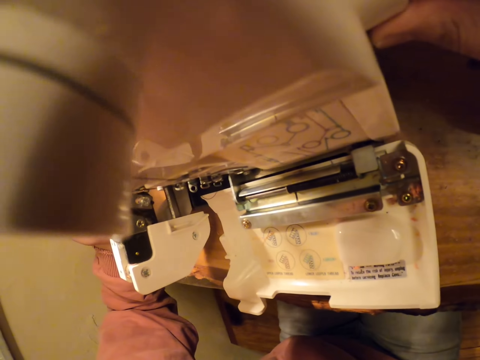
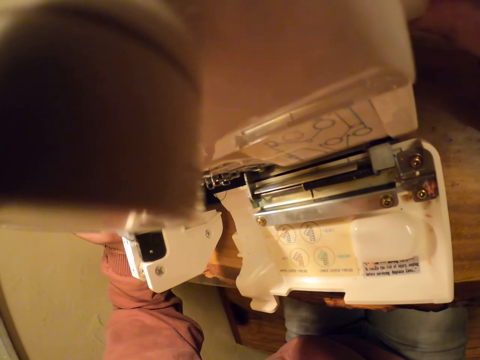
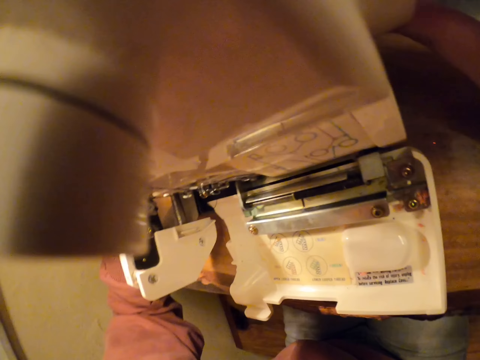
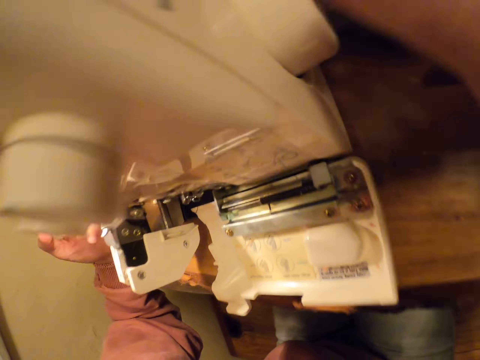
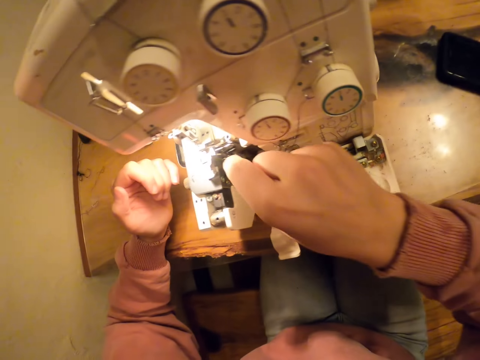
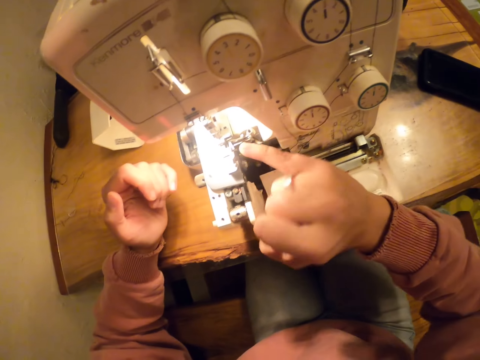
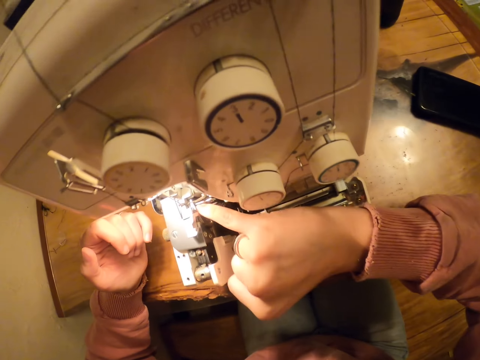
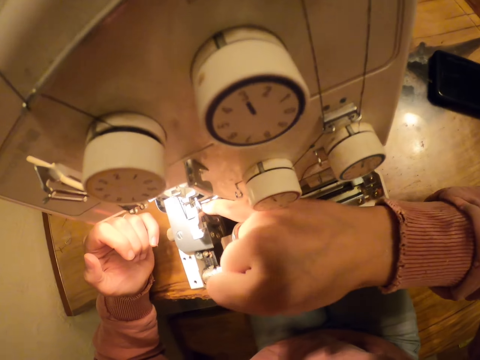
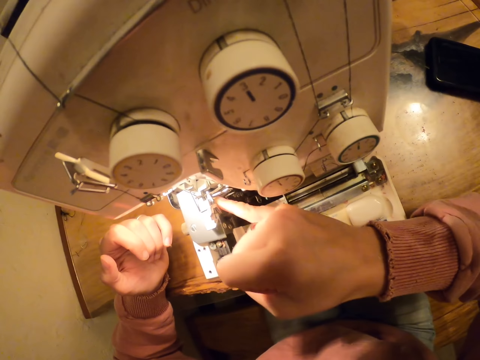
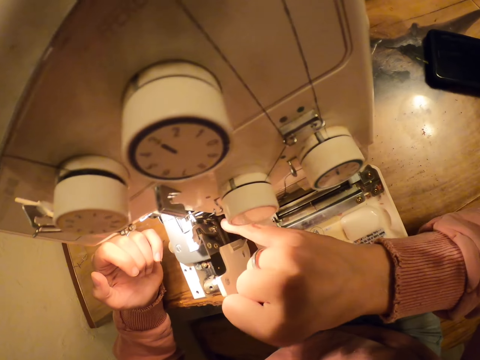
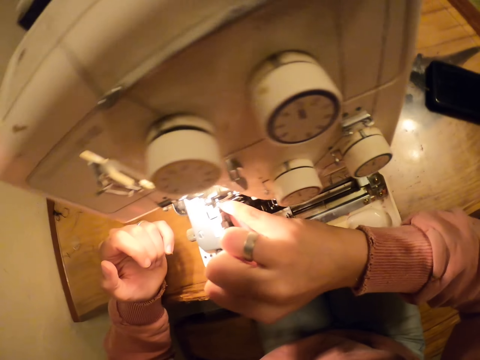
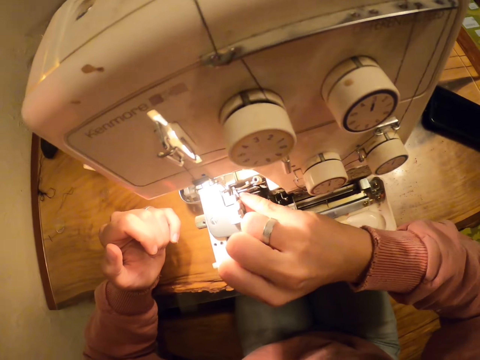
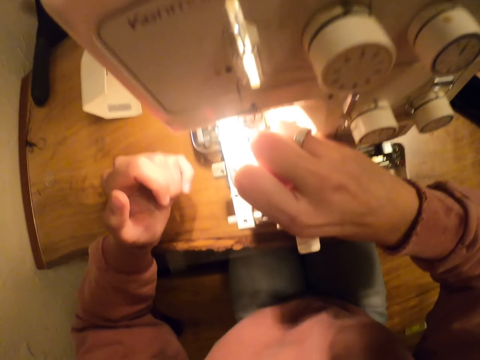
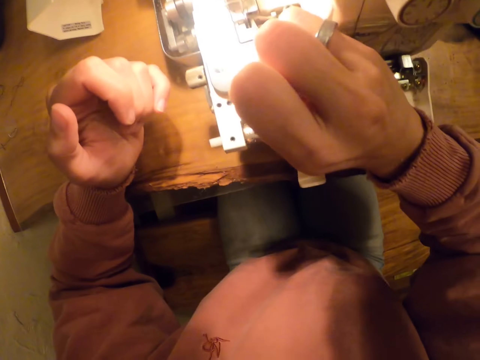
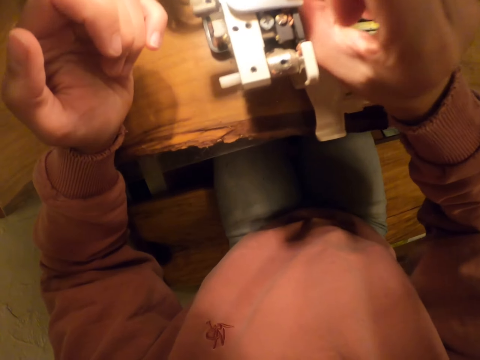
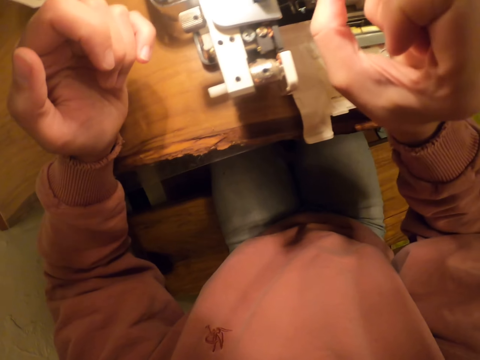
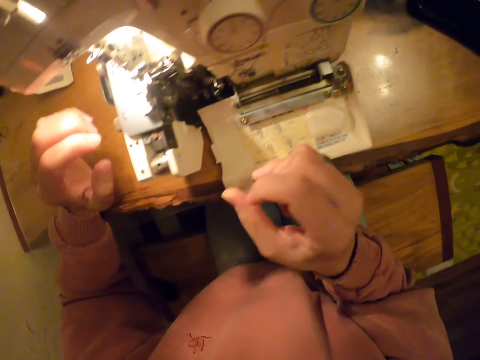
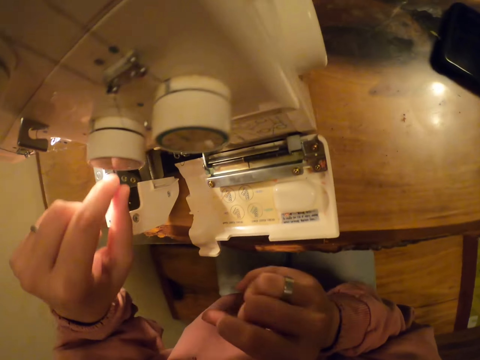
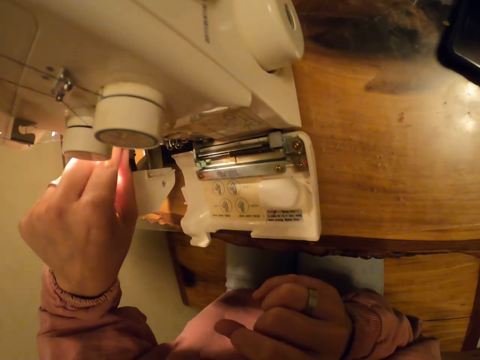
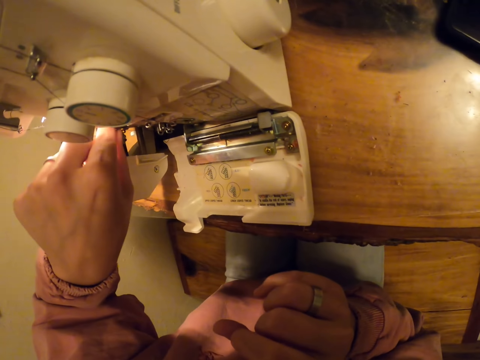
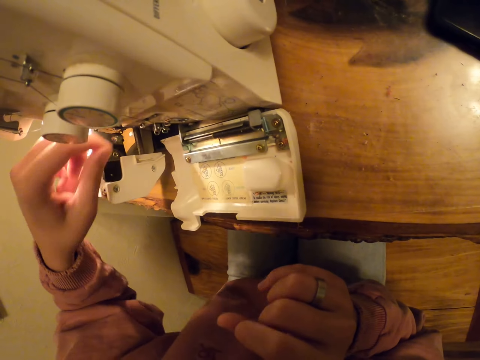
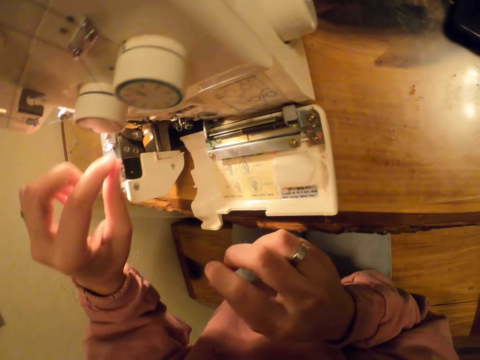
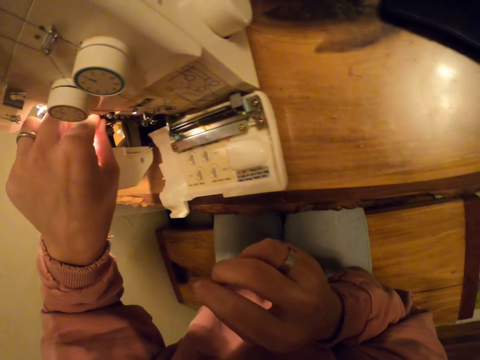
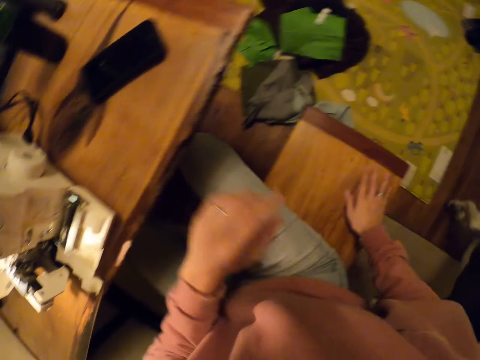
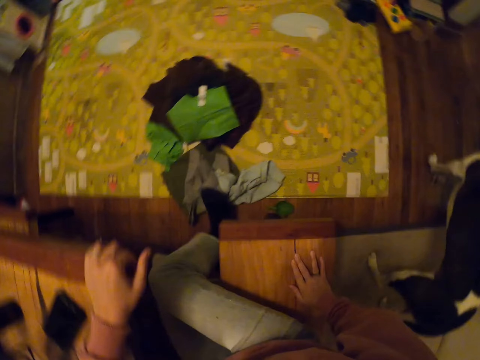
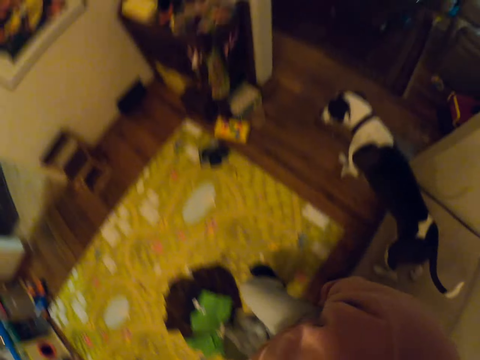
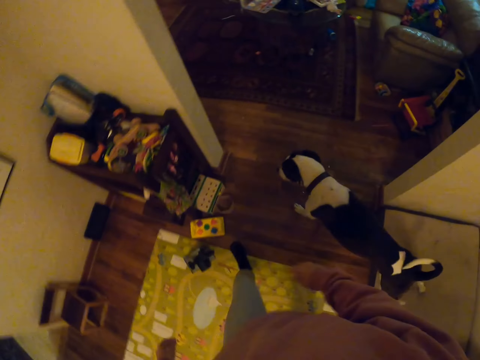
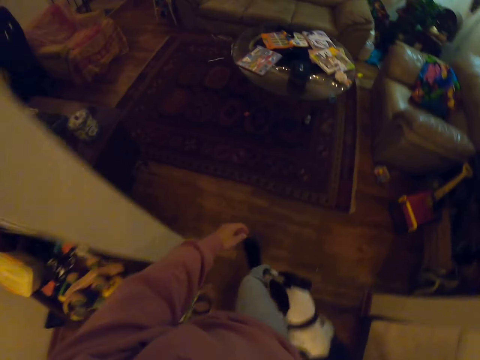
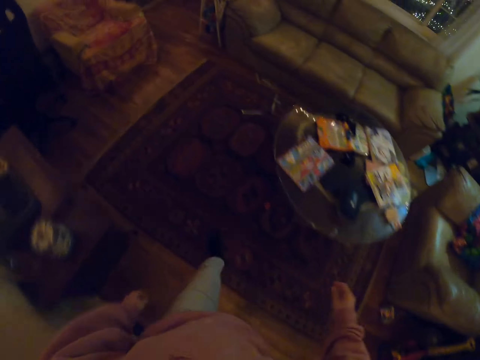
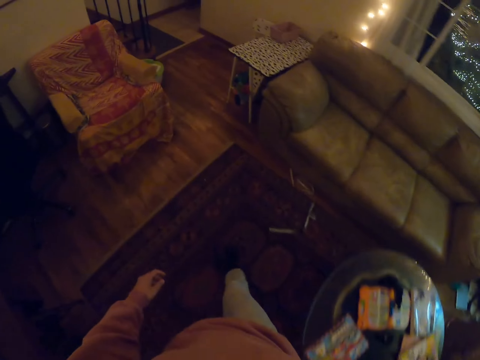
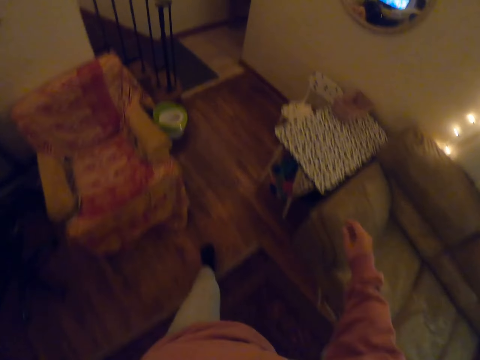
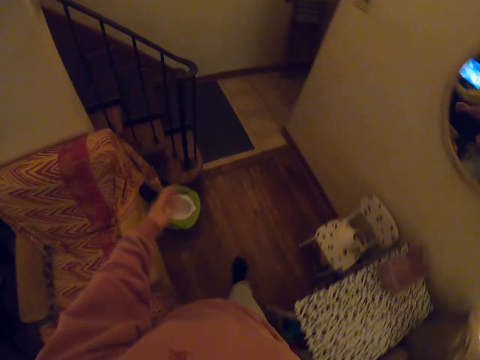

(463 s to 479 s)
The camera wearer places the finger on the machine. They pull the thread. They walk around the room.

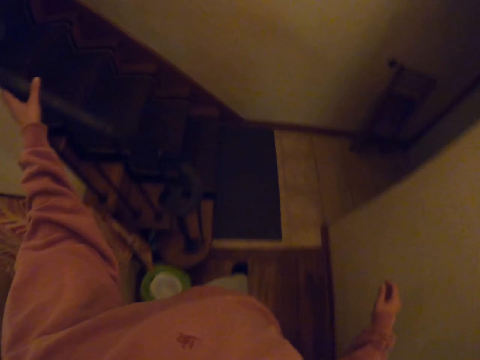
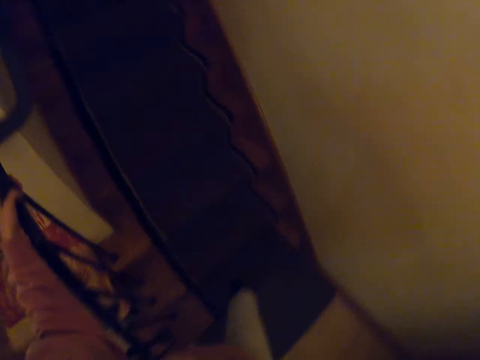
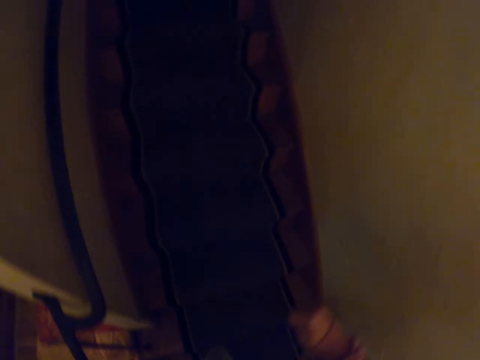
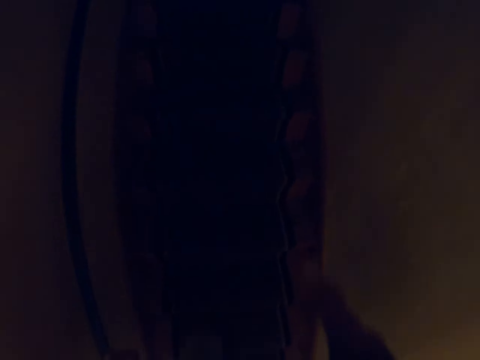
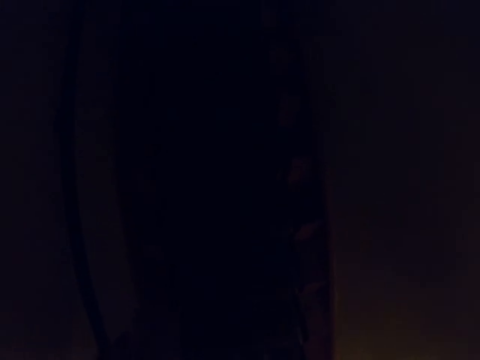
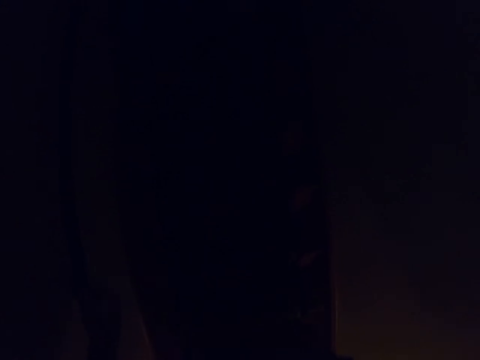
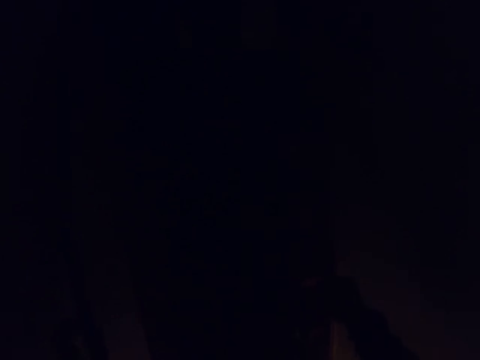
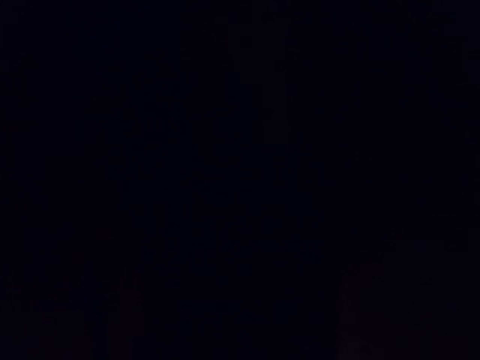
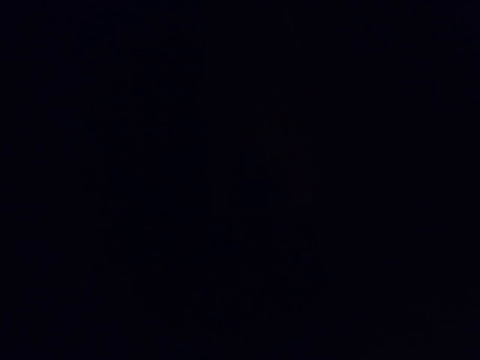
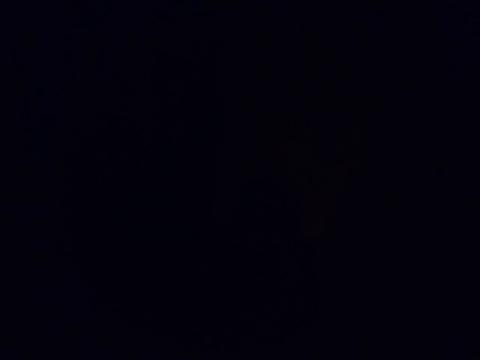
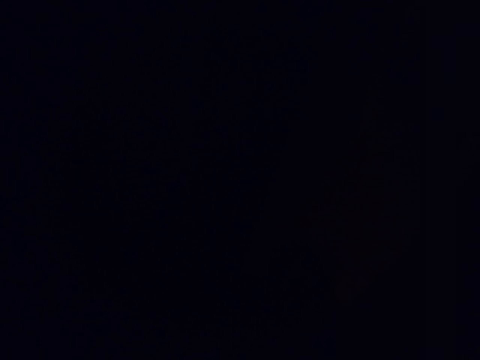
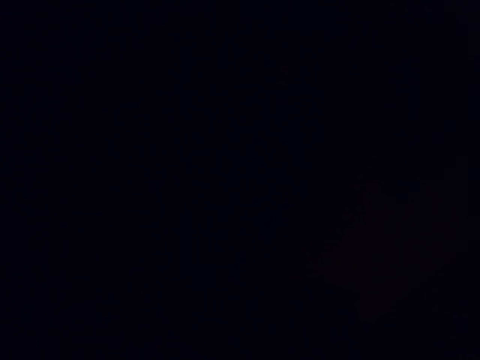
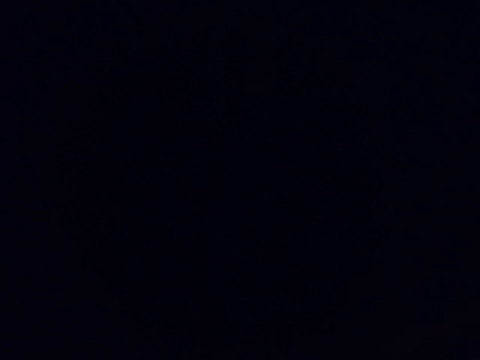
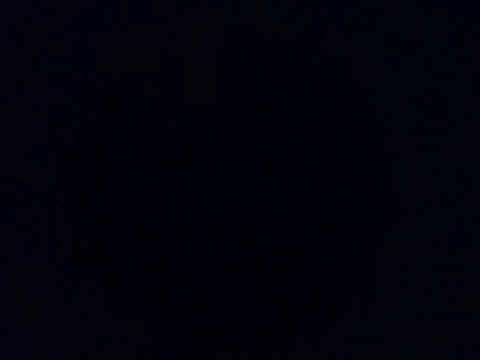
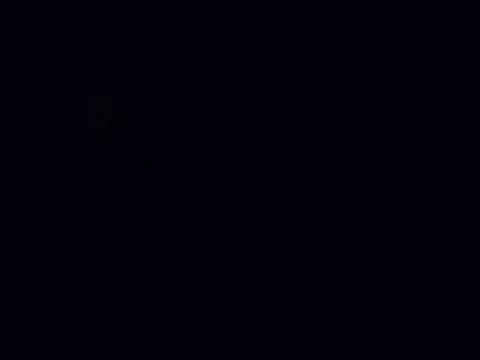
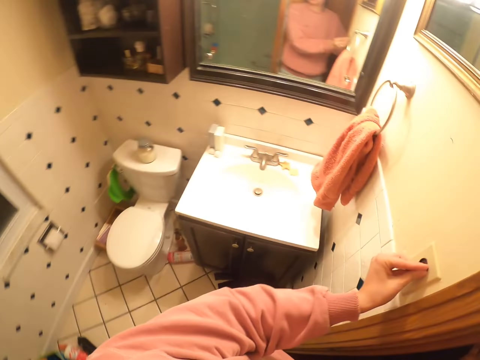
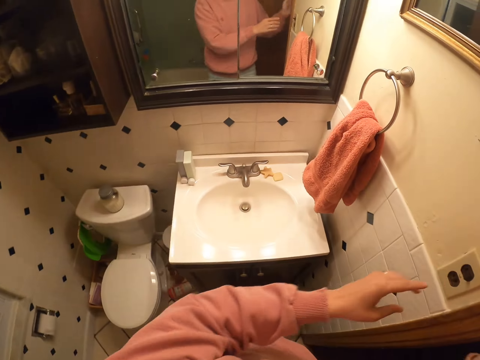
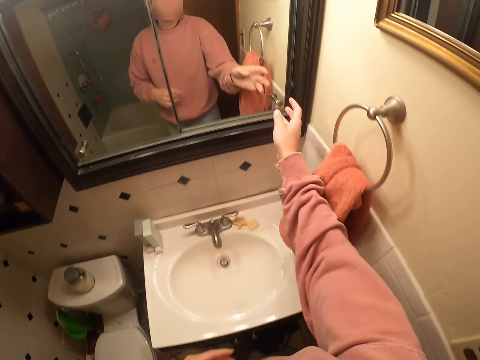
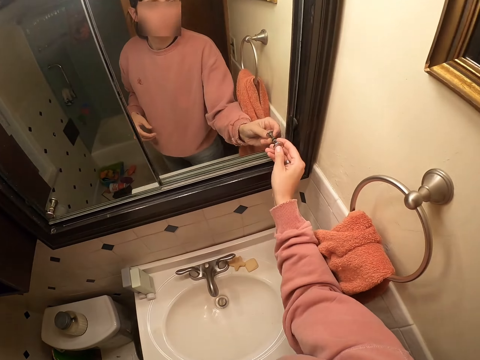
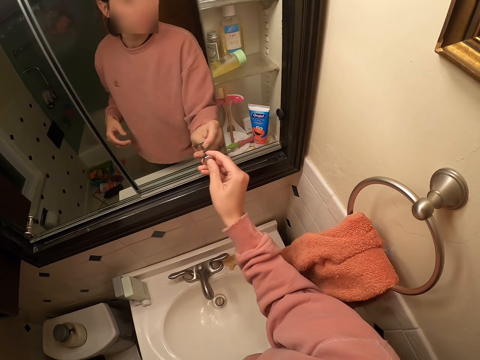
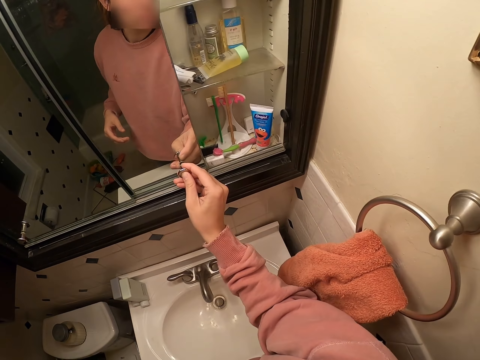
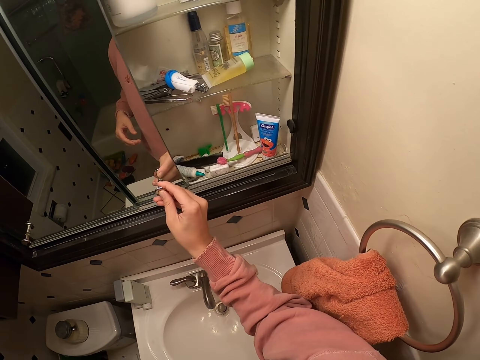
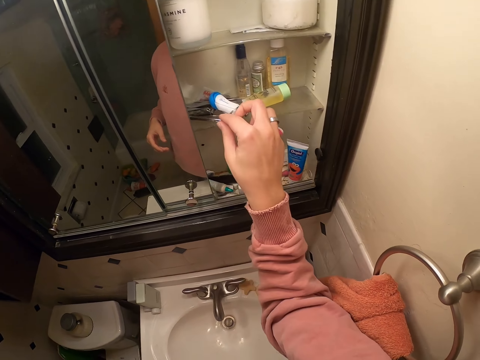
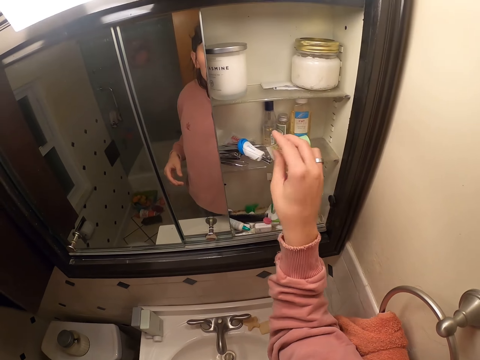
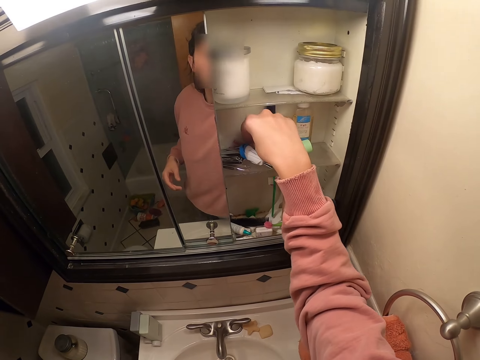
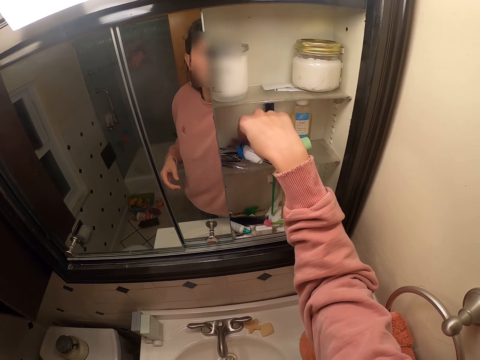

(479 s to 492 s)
The camera wearer walks upstairs. They switch on the light. They open the drawer. They remove something from the drawer.
